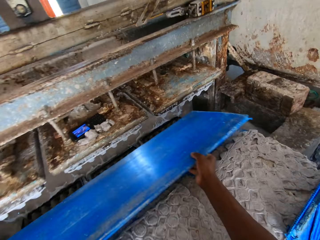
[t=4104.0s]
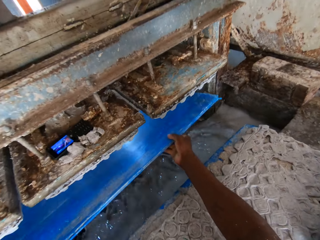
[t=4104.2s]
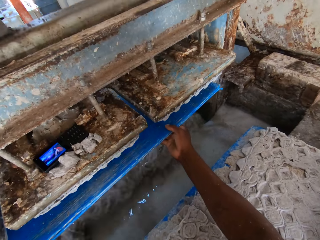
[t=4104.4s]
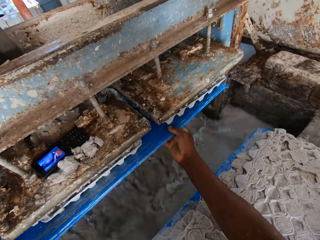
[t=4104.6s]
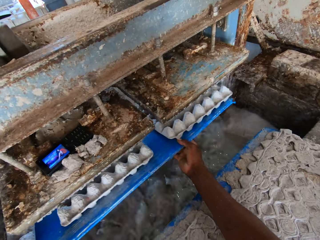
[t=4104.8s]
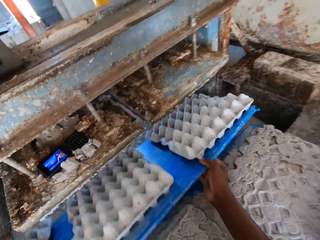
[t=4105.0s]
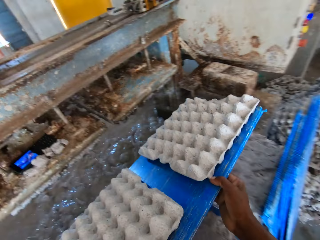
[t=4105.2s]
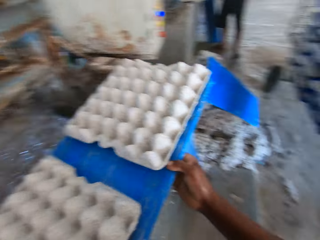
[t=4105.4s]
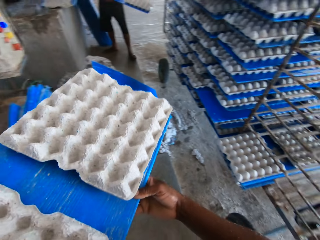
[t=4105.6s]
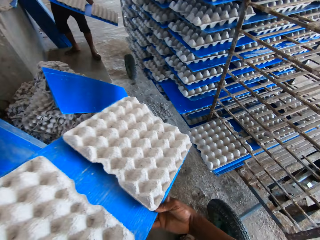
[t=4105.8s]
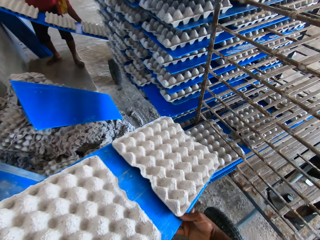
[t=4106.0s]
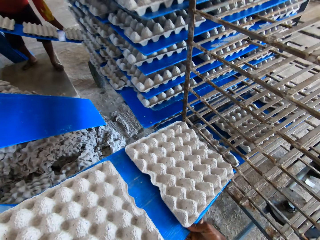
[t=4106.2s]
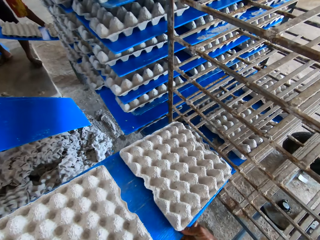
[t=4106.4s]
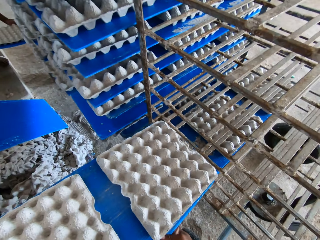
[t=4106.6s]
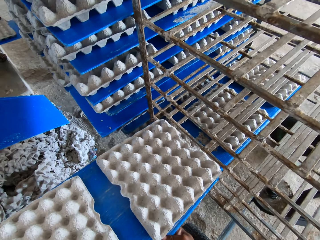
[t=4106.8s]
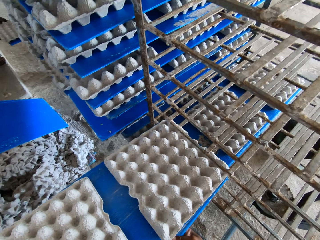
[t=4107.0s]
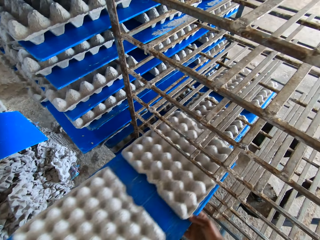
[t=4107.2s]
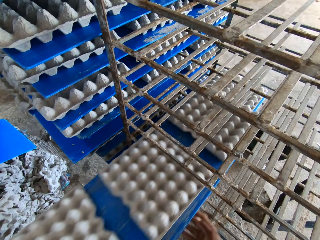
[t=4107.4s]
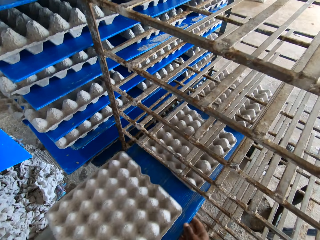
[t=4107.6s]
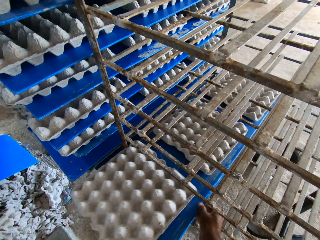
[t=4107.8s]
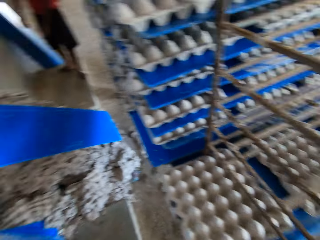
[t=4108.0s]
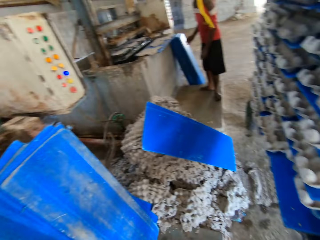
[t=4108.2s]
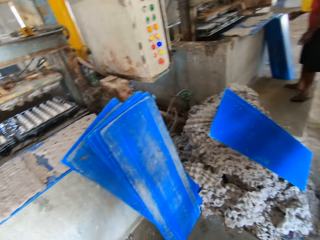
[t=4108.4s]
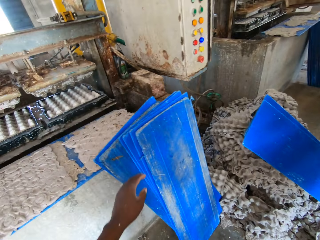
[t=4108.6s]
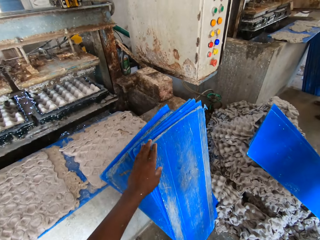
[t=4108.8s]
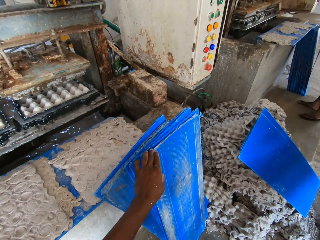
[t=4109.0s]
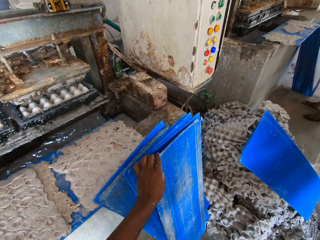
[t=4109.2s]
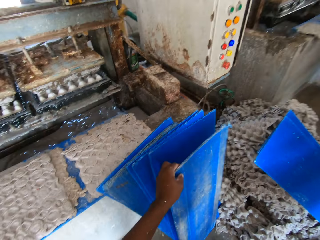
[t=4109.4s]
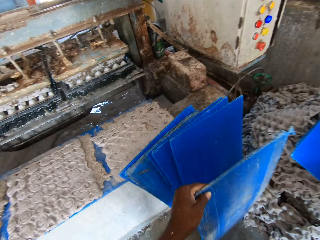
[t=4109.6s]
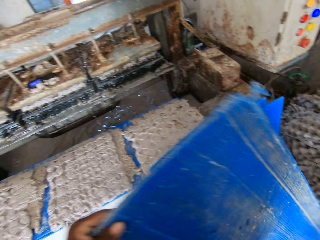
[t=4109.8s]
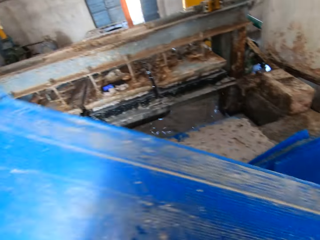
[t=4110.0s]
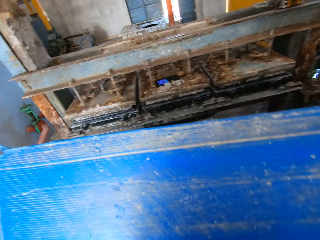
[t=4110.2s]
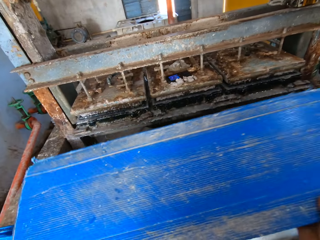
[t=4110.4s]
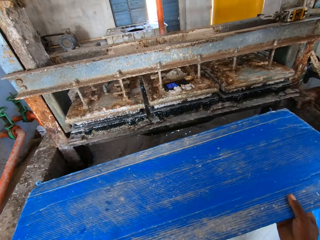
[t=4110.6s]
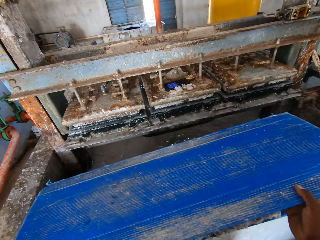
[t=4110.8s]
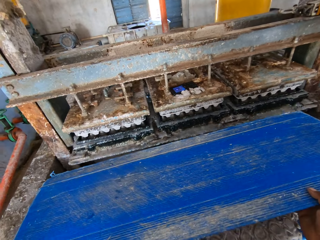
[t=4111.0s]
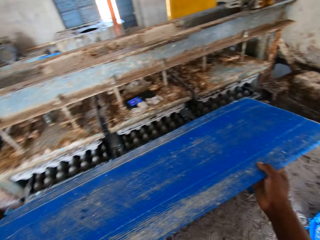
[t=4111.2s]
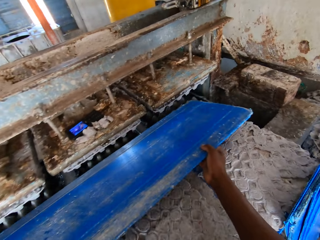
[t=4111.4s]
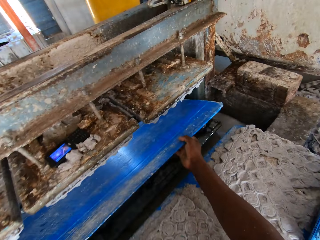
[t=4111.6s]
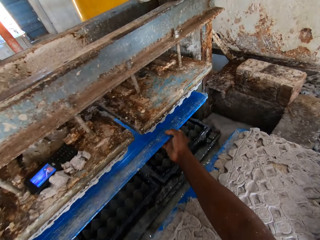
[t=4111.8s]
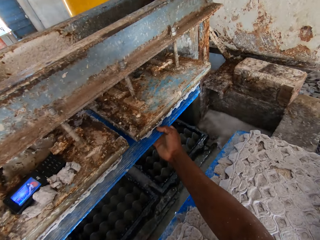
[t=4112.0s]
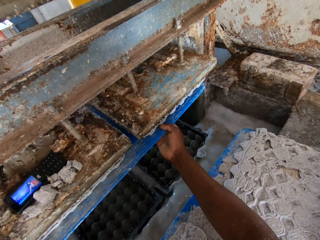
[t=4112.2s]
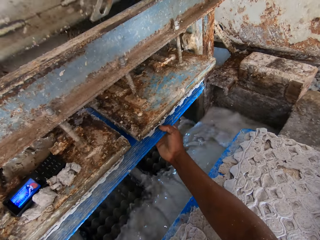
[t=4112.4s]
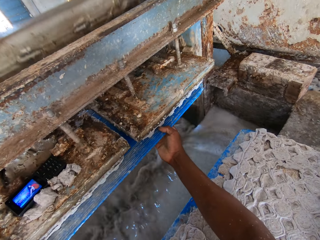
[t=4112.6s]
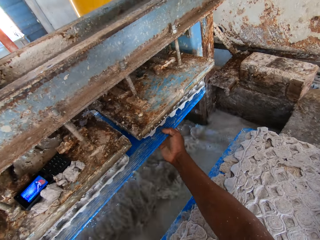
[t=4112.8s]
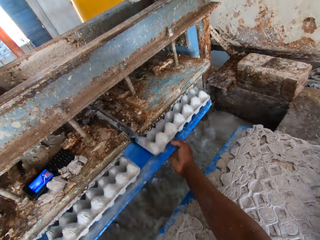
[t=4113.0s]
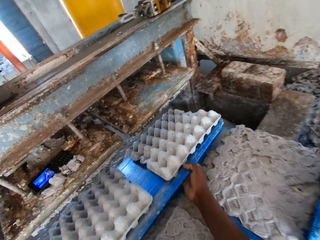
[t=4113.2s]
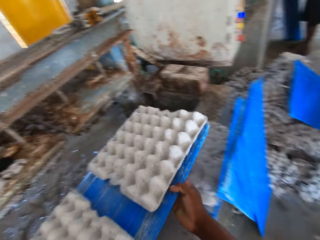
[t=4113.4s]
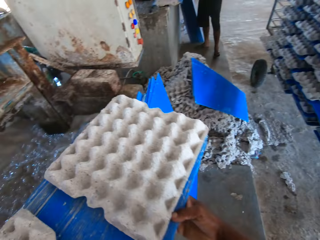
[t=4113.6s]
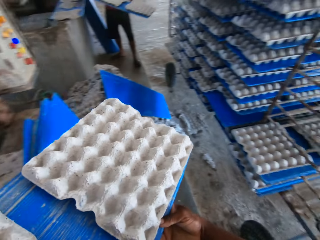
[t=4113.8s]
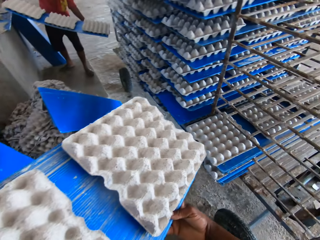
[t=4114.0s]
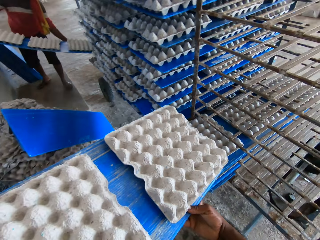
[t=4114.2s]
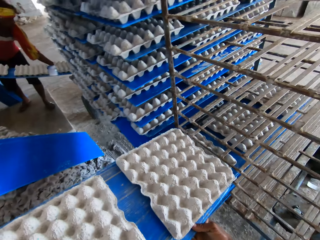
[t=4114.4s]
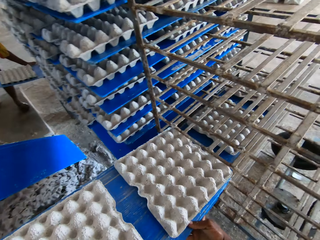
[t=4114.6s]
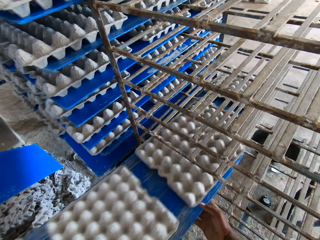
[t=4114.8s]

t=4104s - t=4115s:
The camera wearer makes egg crates on the board in both hands with the egg carton making machine. He inserts the board on the egg tray making machine. He pulls the board with trays. The man places a board of egg crates on the rack with both hands. The camera wearer places the board of egg crates on the rack with both hands. He picks up the board from the floor with his left hand. He makes egg crates on the board in both hands with the egg carton making machine. He inserts the board on the egg tray making machine. The man places a board of egg crates on the rack with both hands. The camera wearer places the board of egg crates on the rack with both hands. He pulls the board with trays.

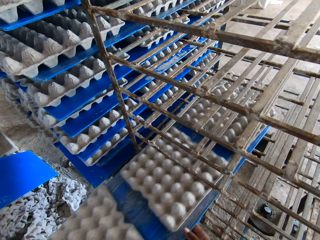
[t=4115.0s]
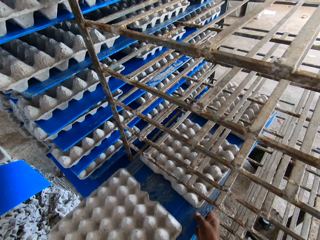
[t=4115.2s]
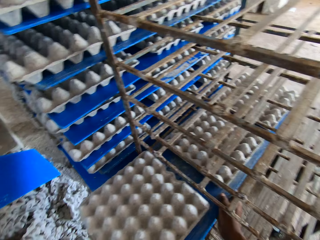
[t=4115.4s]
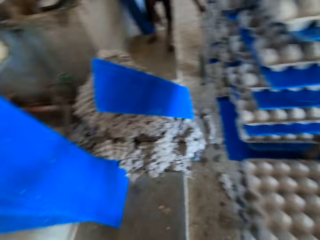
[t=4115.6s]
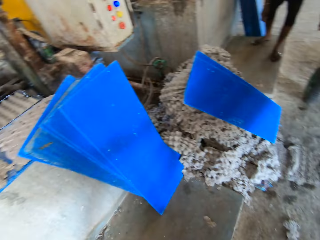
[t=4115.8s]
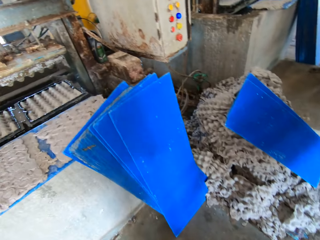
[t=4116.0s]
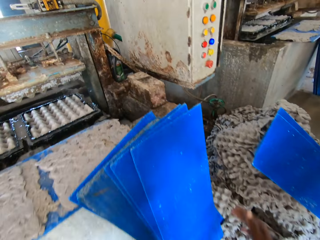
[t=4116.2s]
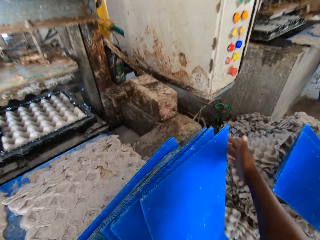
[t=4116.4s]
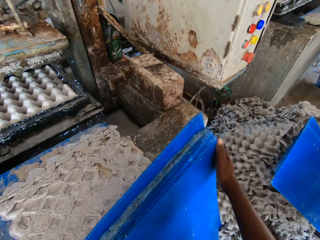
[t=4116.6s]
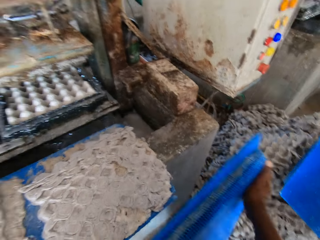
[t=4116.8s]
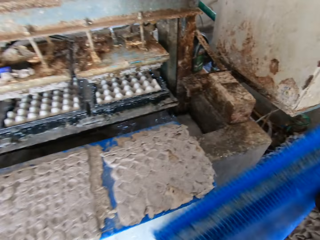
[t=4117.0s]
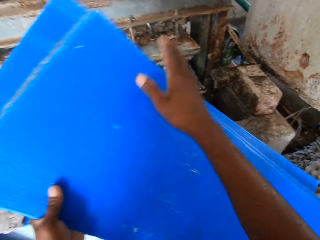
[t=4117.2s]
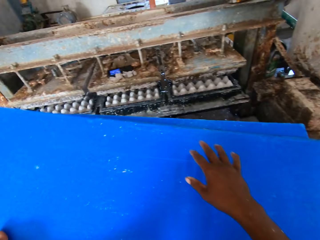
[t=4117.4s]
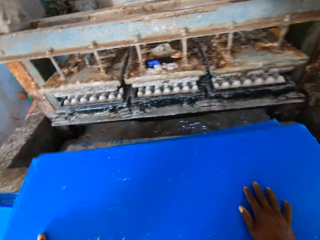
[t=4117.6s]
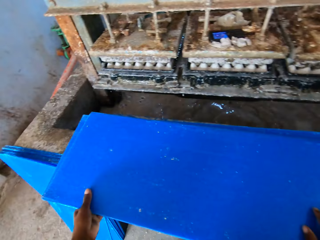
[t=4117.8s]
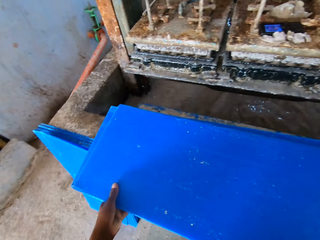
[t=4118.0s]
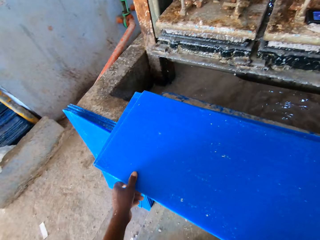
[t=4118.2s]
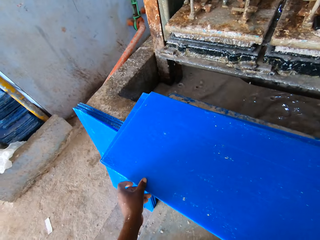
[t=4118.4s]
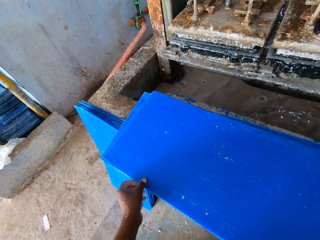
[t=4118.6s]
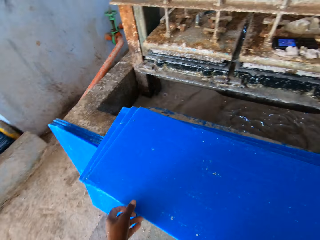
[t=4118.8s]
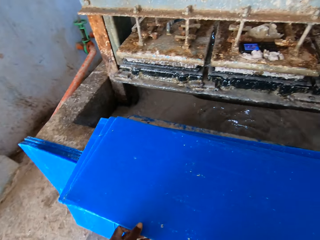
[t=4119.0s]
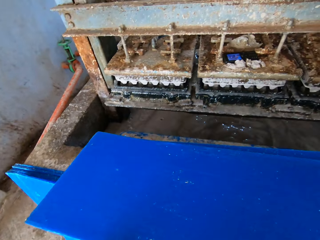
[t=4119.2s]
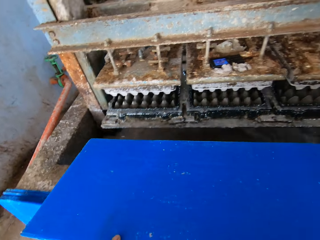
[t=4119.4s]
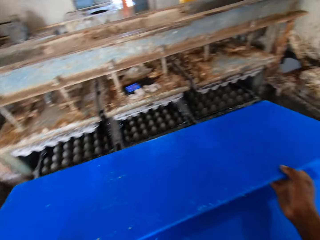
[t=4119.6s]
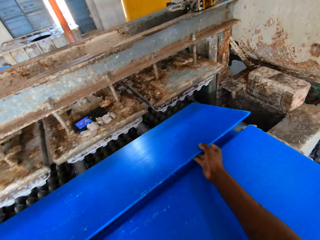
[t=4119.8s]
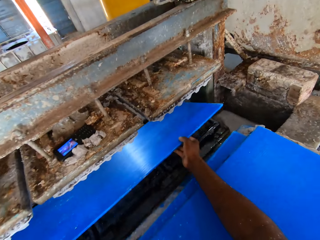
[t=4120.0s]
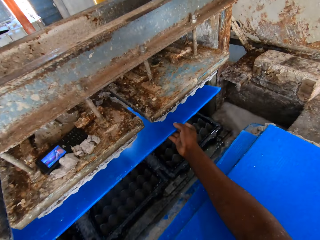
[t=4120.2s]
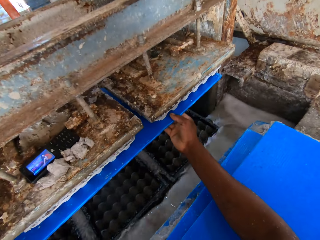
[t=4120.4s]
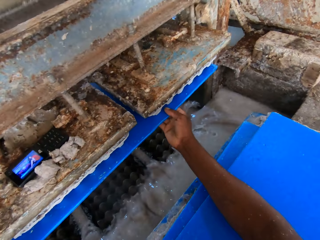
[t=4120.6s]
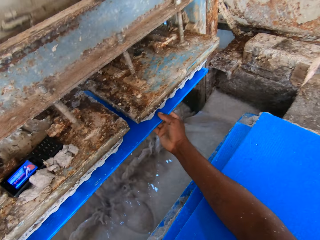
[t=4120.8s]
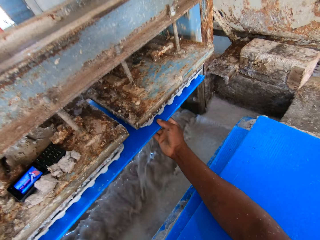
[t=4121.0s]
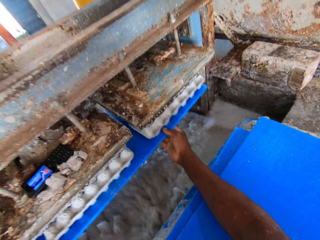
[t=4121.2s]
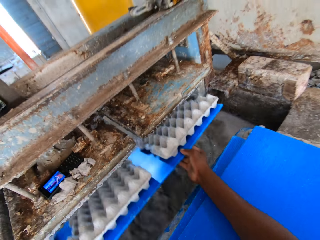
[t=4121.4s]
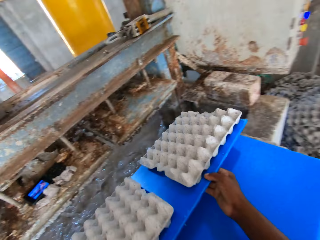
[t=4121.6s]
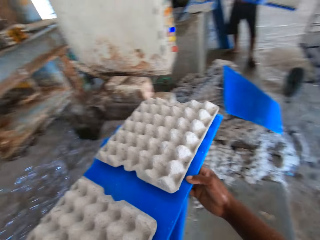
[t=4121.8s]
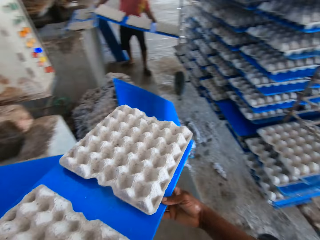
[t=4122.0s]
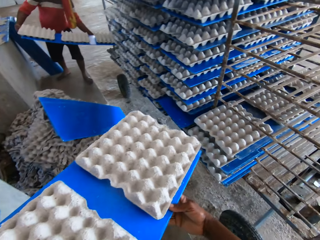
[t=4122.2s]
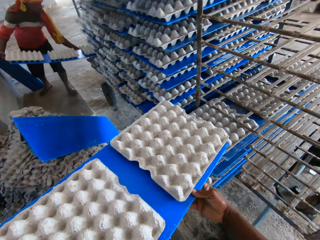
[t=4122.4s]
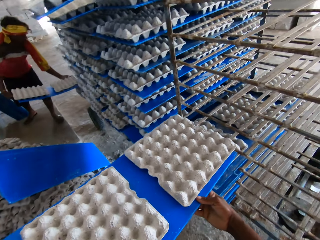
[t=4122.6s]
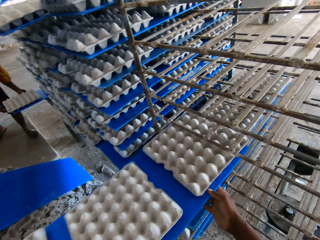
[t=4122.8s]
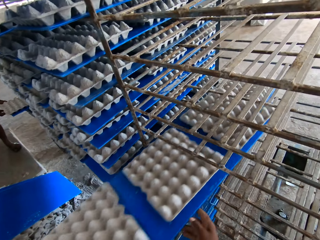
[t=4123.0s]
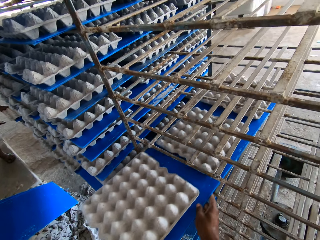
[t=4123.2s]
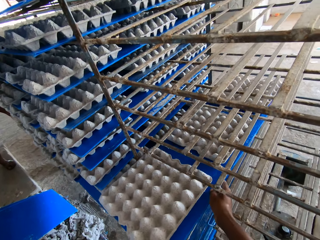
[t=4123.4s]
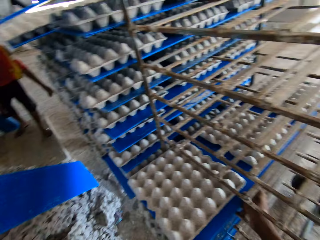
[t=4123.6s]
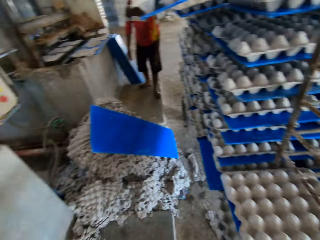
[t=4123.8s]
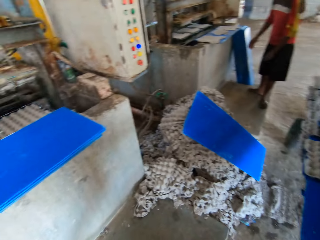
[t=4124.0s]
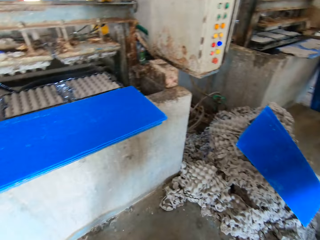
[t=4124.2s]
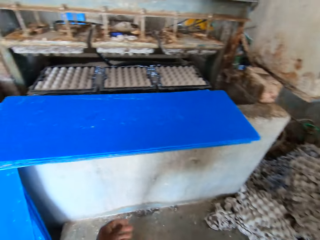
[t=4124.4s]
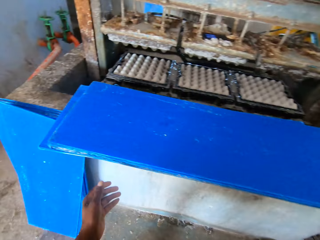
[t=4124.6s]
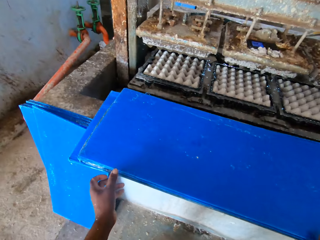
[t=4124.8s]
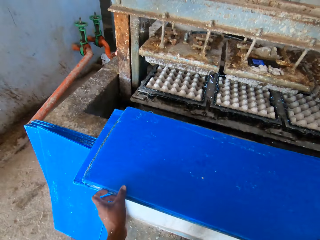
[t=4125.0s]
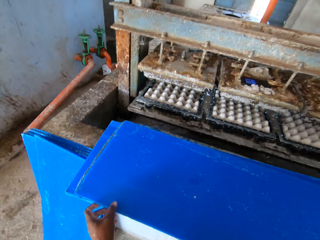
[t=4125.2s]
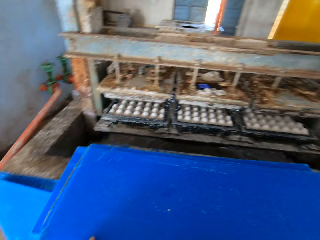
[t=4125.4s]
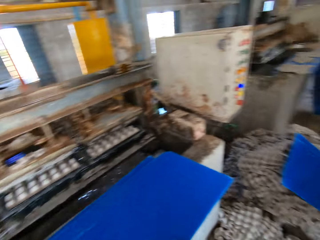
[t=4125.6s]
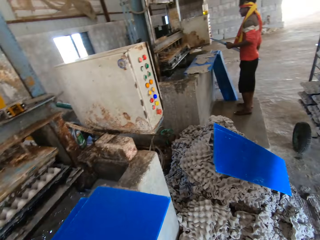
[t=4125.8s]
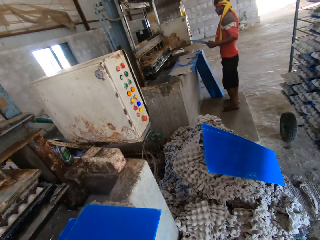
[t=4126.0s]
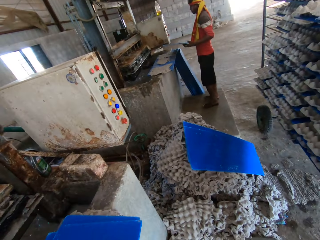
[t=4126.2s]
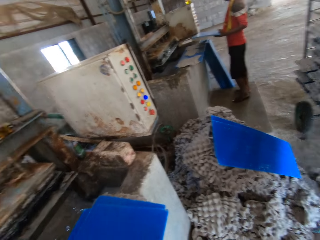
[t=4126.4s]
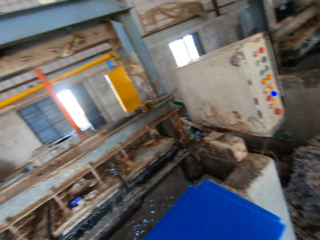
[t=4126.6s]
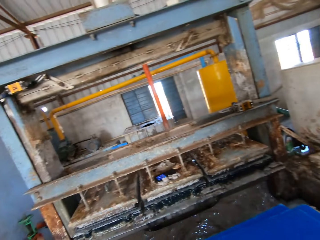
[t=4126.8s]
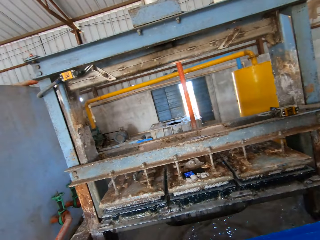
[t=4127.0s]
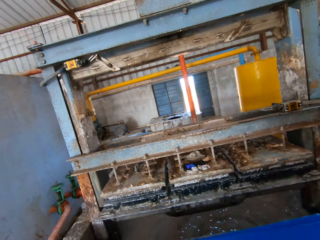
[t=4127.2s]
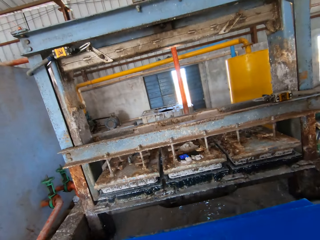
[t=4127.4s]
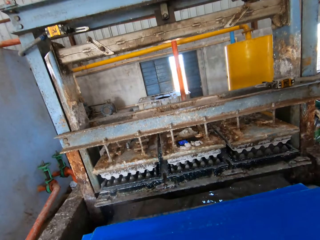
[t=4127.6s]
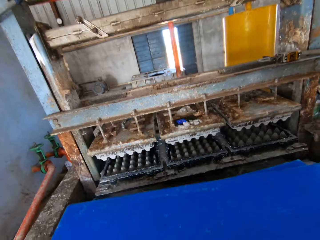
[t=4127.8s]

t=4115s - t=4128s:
The camera wearer places the board with trays in the shelf. He moves the boards from the floor to the platform with both hands. He picks up a pile of boards and places the pile of boards on the tray making machine. He picks up the board from the platform with both hands. He makes egg crates on the board in both hands with the egg carton making machine. He inserts the board in the egg tray making machine. He pulls the board with trays. He places the board of egg crates on the rack with both hands. The man places a board of egg crates on the rack with both hands. The camera wearer picks up the board from the platform with both hands. The man holds a tray board. The camera wearer makes egg crates on the board in both hands with the egg carton making machine.
